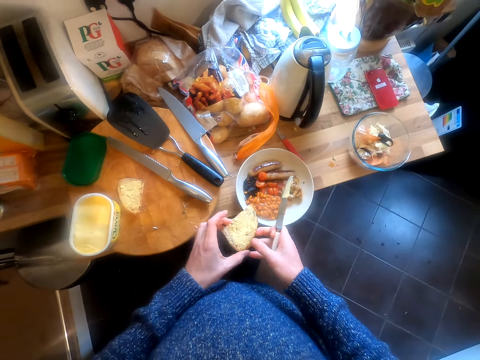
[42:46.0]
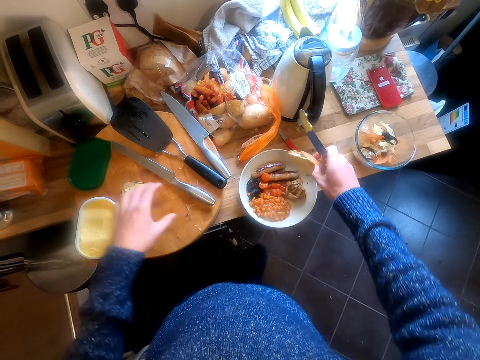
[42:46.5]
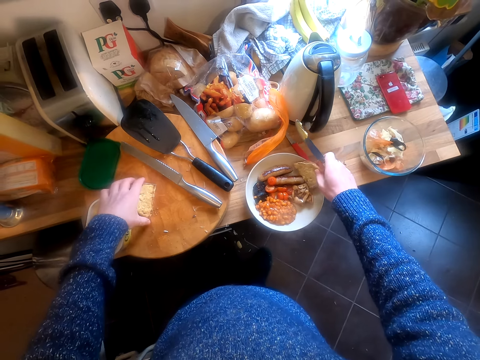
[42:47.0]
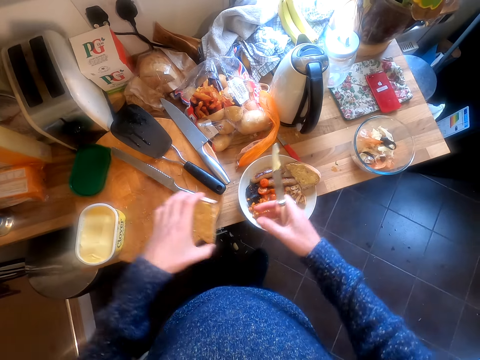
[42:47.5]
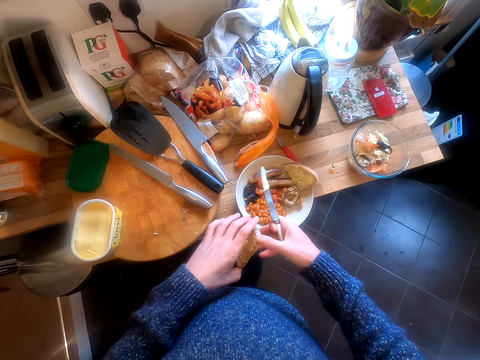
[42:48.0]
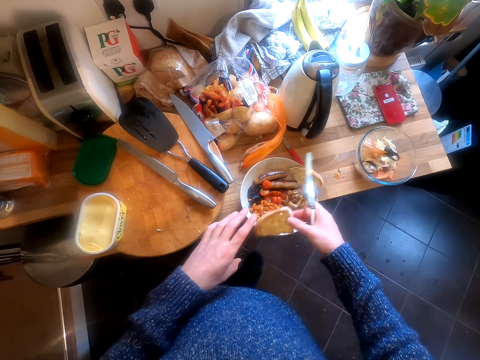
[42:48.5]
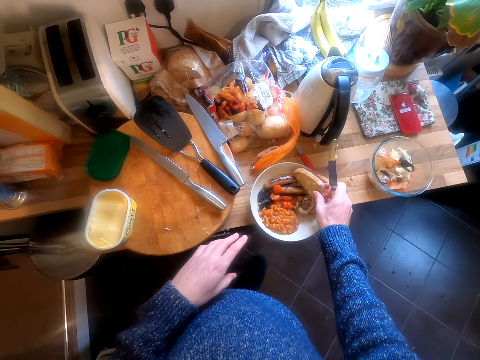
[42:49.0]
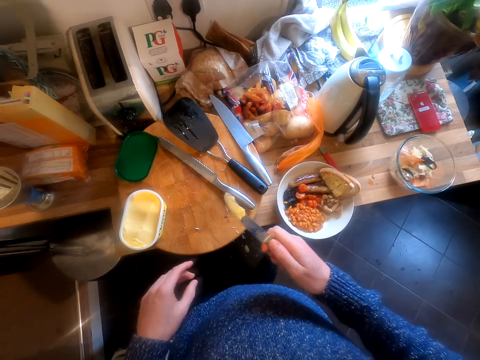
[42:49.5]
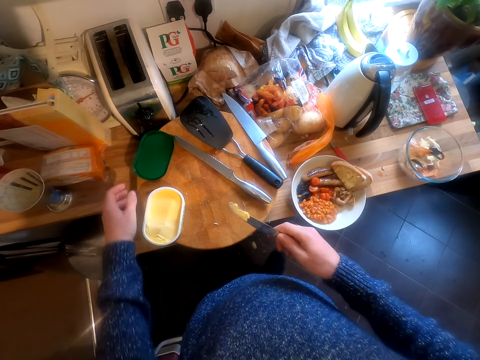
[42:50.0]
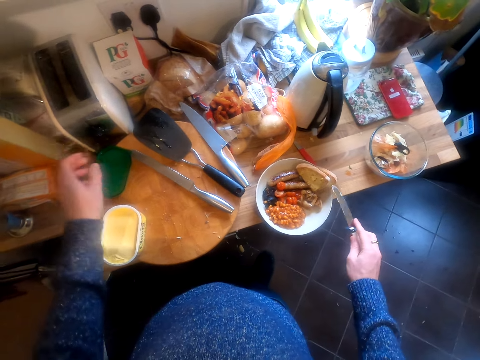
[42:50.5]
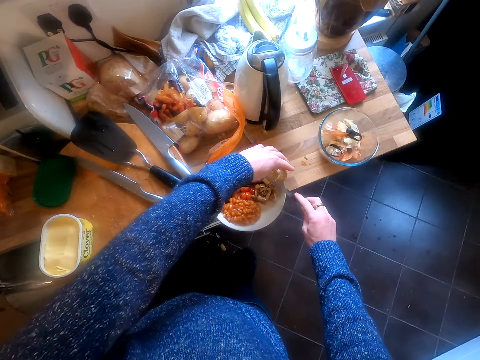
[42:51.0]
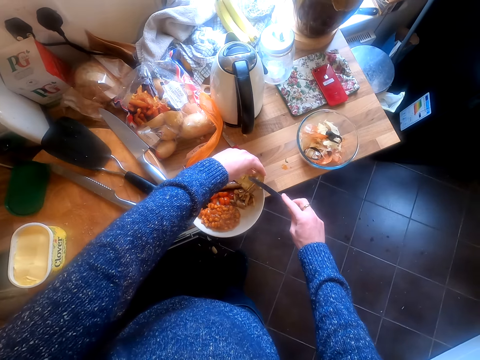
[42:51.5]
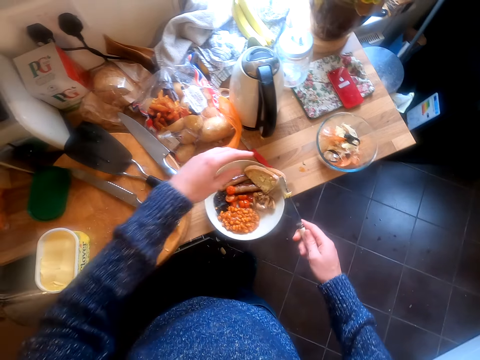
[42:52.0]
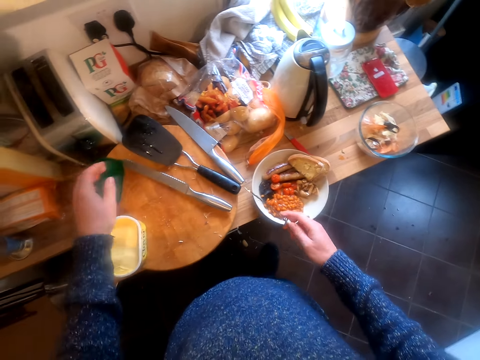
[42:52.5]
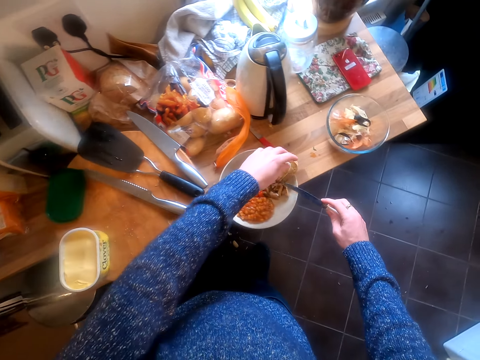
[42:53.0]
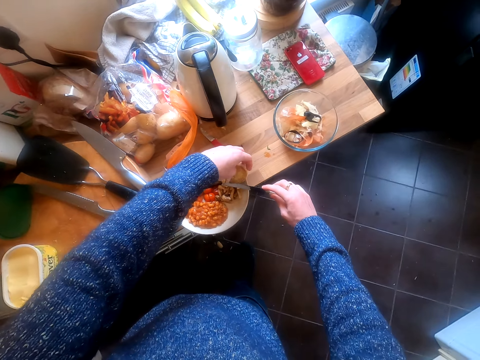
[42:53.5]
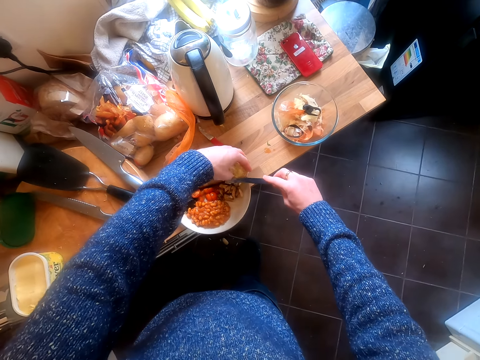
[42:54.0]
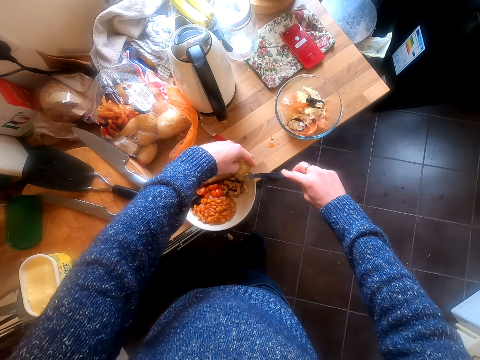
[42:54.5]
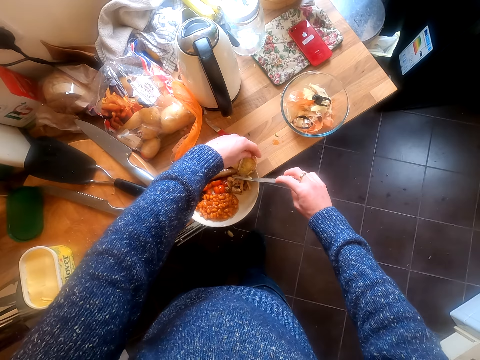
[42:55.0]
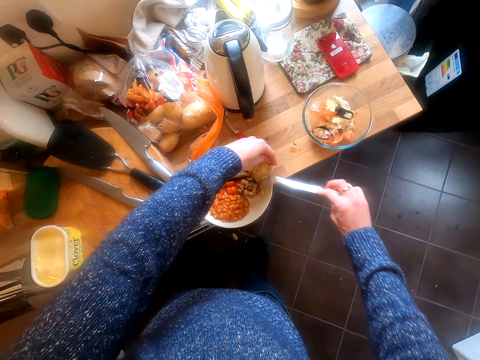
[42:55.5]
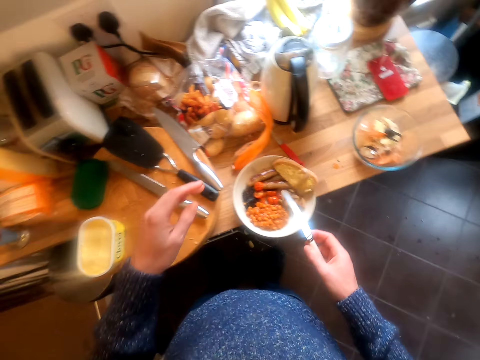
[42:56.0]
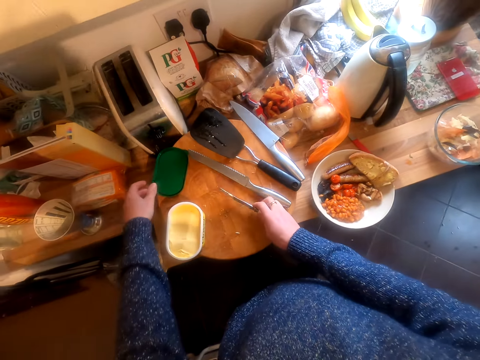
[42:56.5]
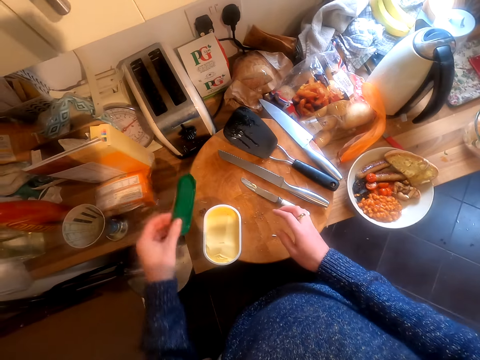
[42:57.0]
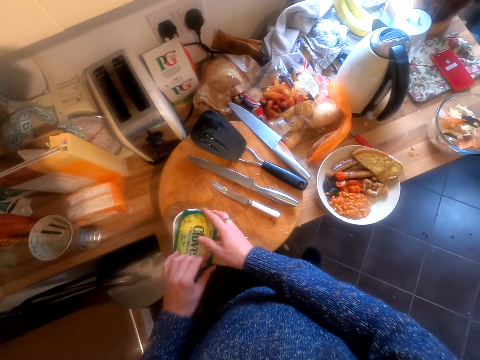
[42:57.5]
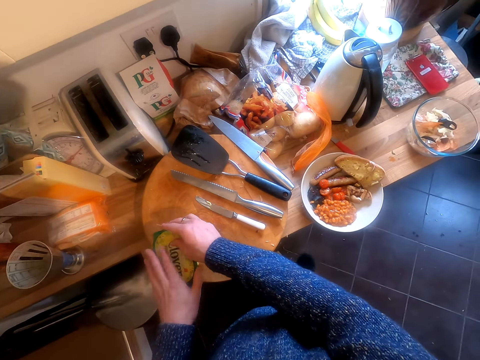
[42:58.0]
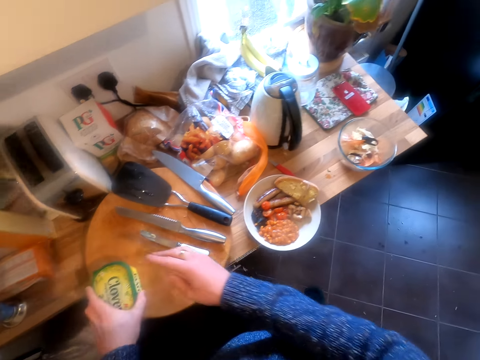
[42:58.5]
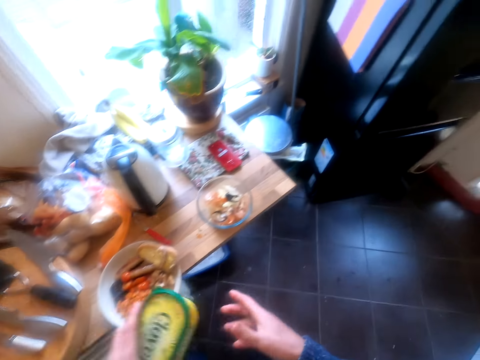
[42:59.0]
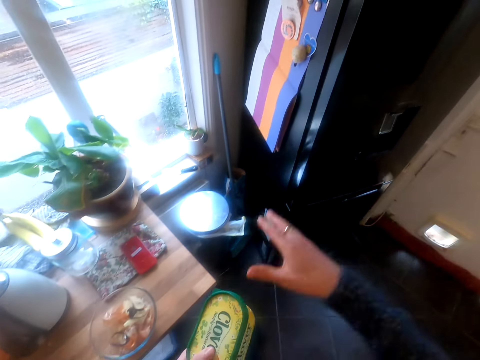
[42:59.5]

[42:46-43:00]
The camera wearer puts the bread on the plate. They put the bread on the plate again. They spread butter on the bread. They put the bread knife on the chopping board and close the blue band.

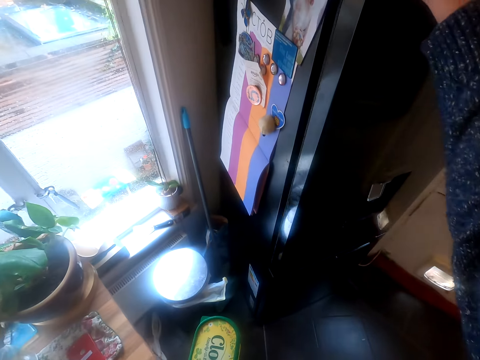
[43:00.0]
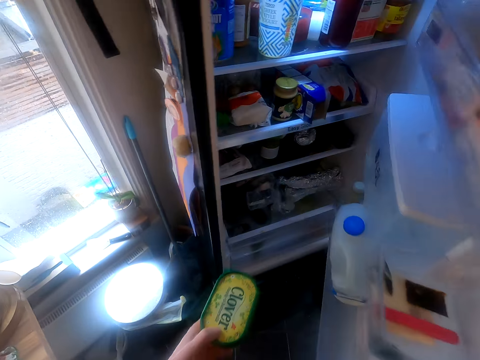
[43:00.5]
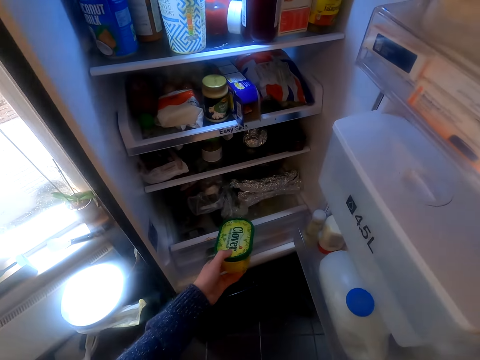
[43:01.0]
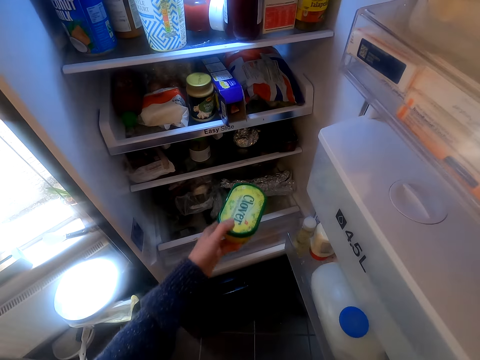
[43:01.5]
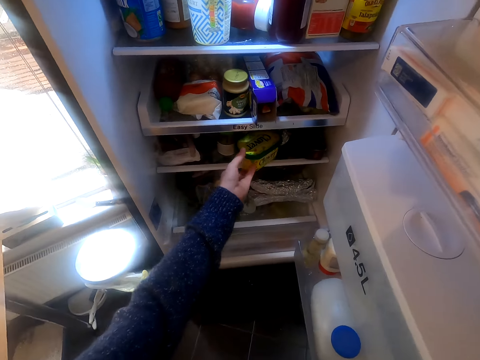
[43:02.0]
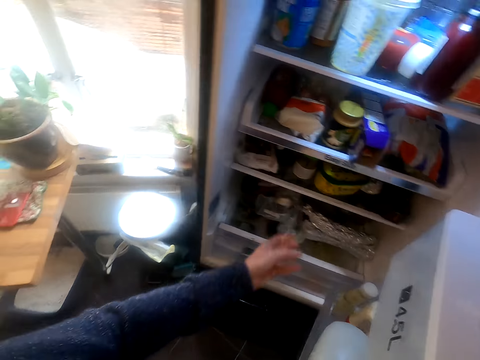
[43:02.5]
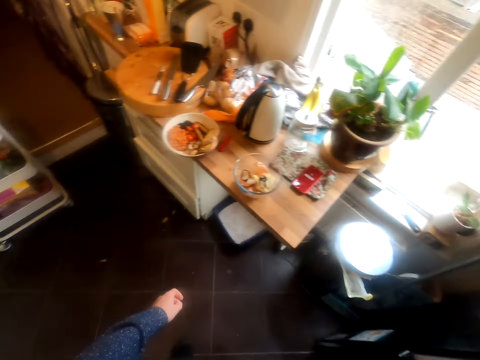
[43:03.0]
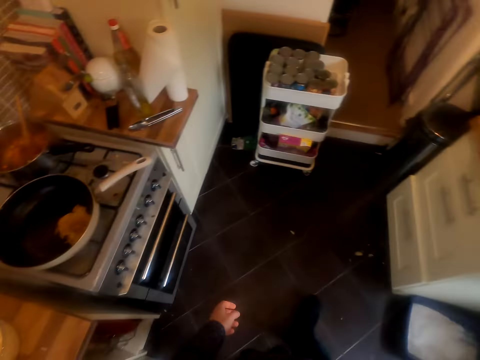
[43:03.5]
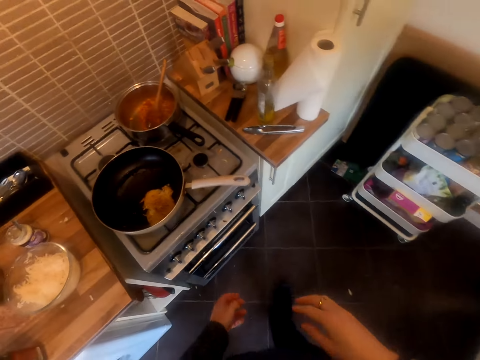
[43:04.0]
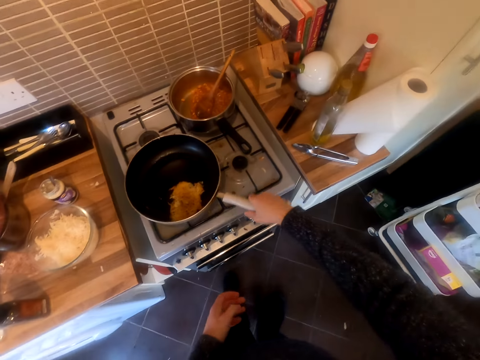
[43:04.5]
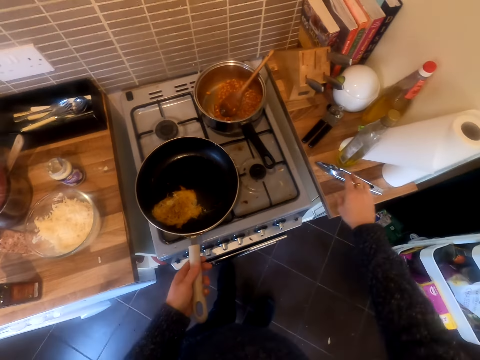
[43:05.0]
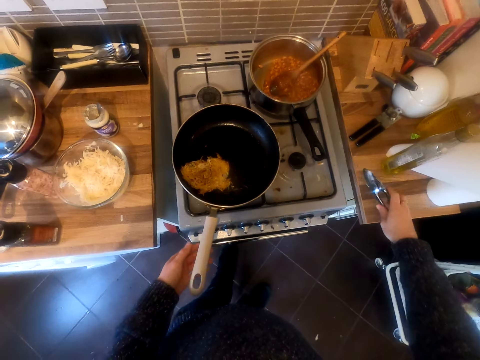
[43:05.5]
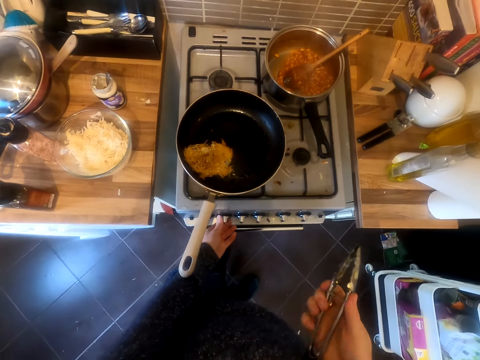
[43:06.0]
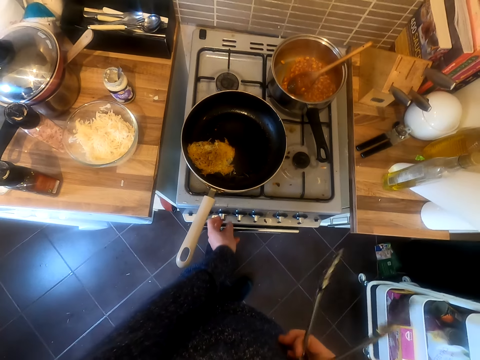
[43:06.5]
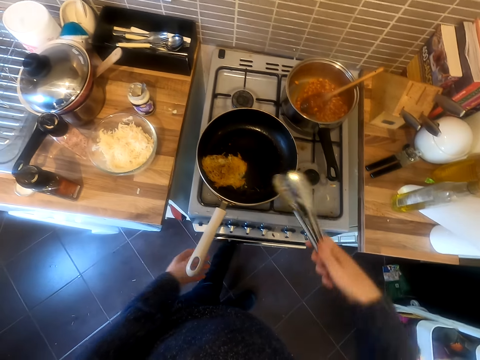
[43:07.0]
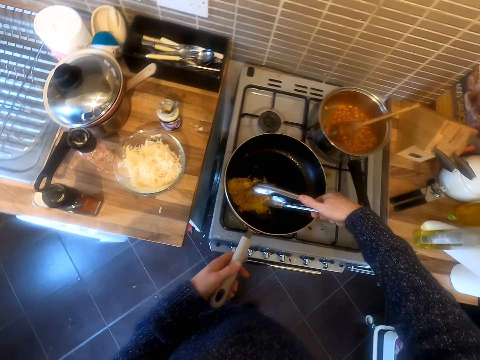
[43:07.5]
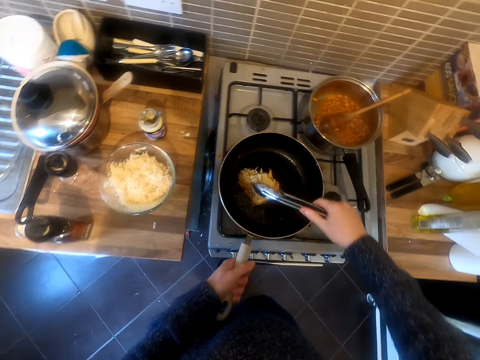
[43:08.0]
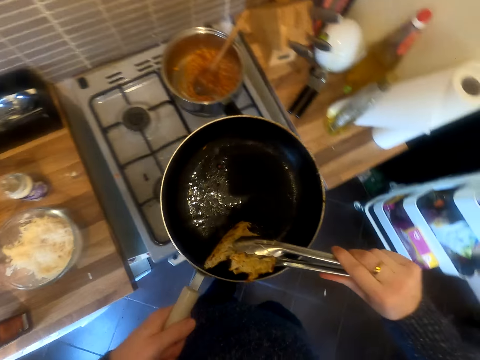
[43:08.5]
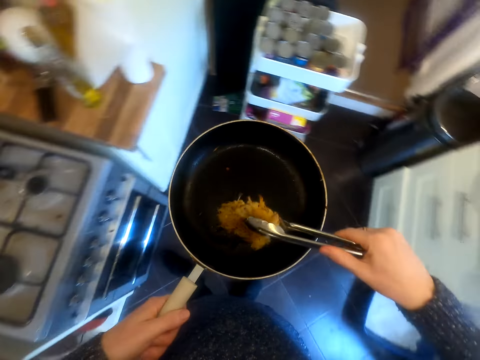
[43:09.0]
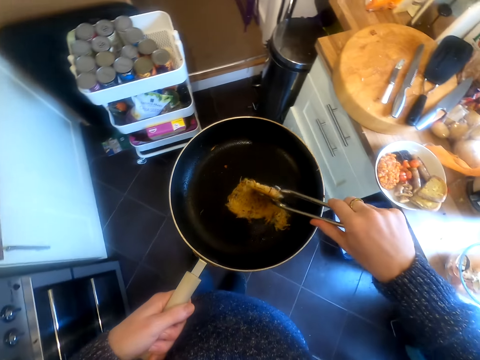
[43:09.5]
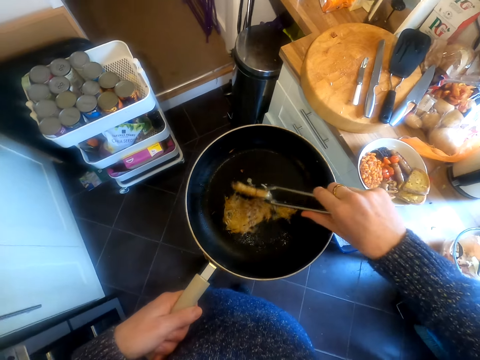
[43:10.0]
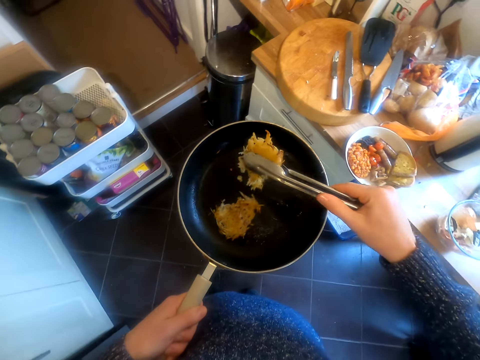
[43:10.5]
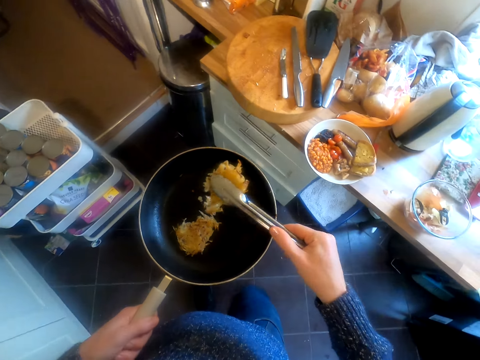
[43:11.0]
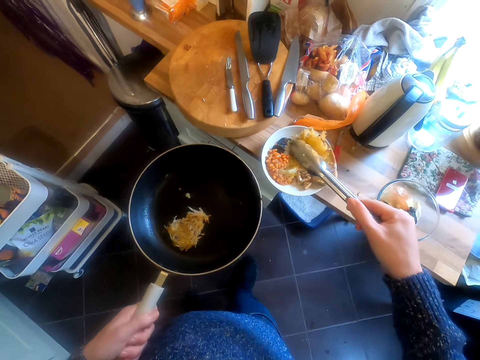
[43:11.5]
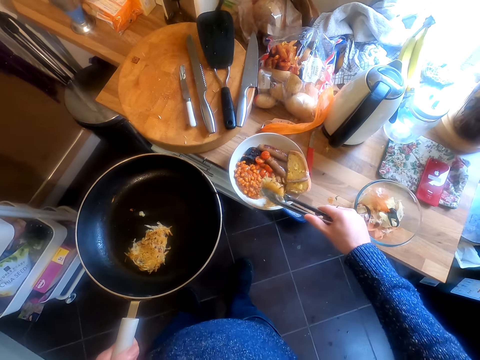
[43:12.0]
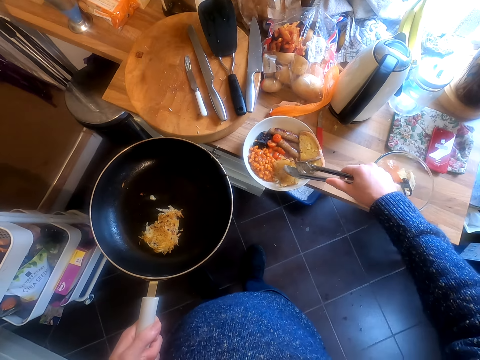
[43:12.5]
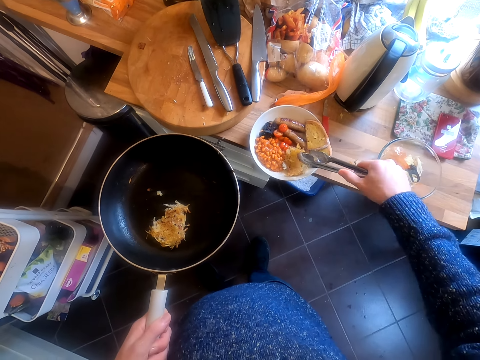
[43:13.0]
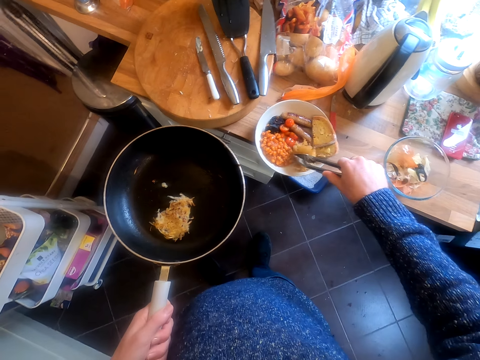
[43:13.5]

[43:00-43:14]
The camera wearer opens the fridge. They put the blue band in the fridge. They close the fridge. They pick up the pan. They hold the frying pan. They pick up a tong or scooper. They scoop food. They lift the frying pan. They scoop food. They put the food on the plate.
